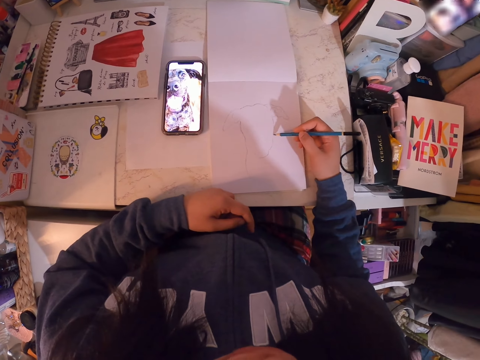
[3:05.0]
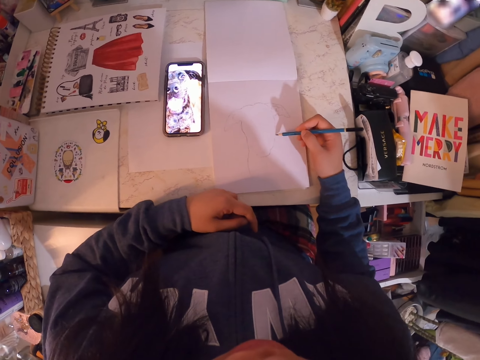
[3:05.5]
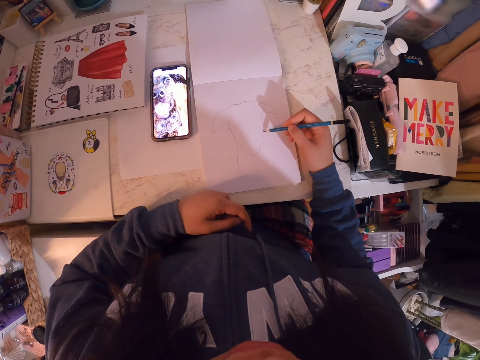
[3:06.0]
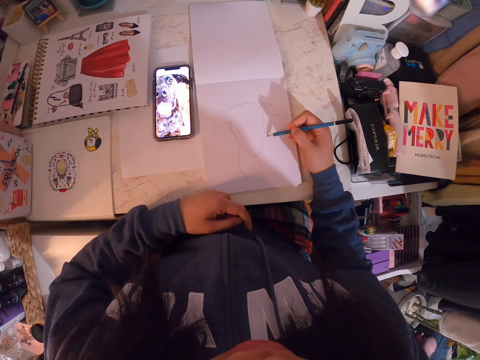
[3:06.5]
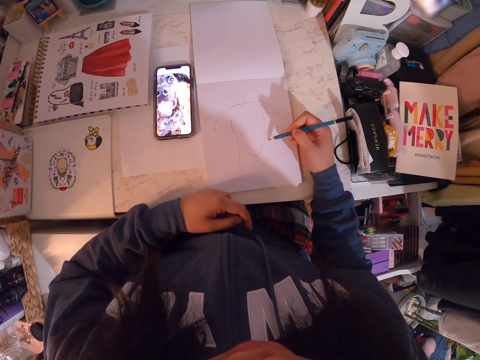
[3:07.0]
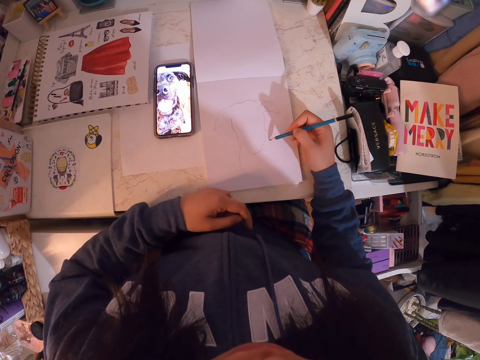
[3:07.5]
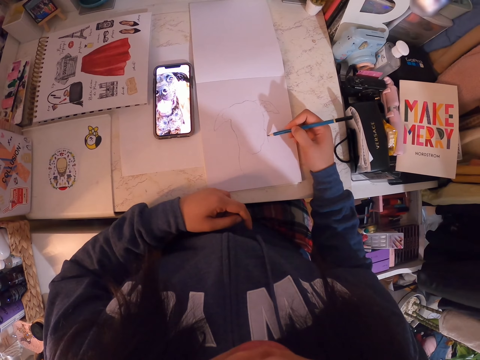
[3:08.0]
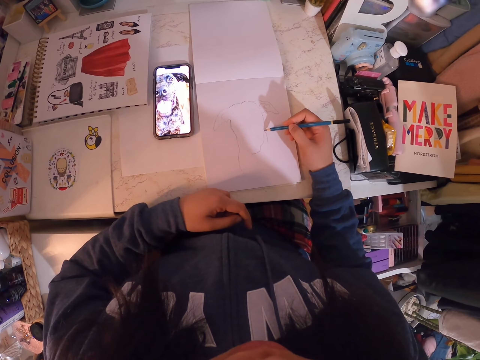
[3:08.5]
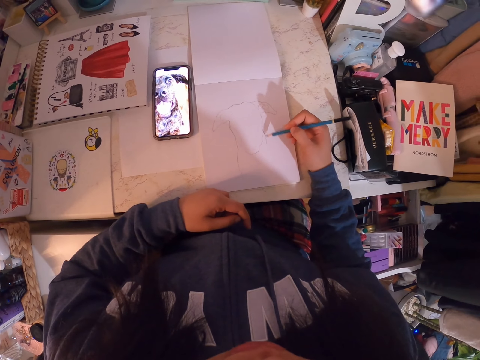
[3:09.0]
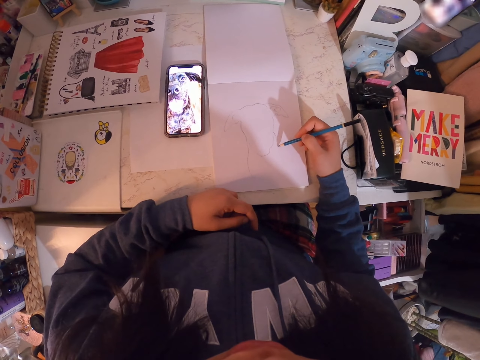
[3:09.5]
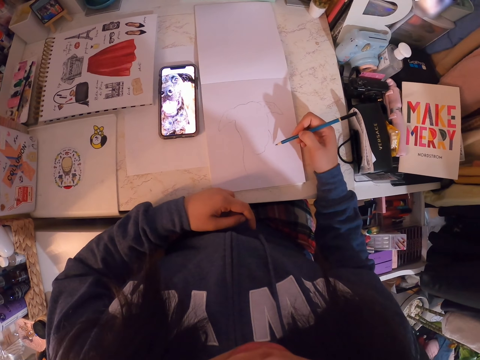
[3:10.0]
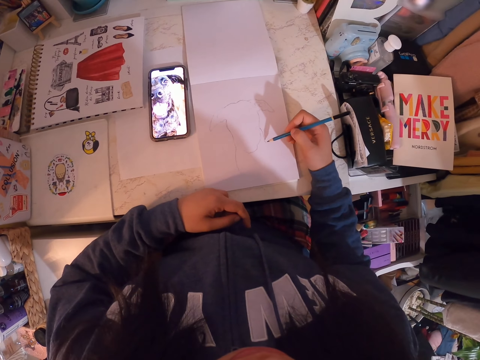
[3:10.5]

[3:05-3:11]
The camera wearer draws in the art book with the art pencil.

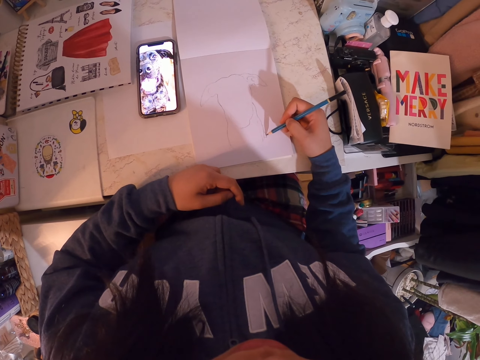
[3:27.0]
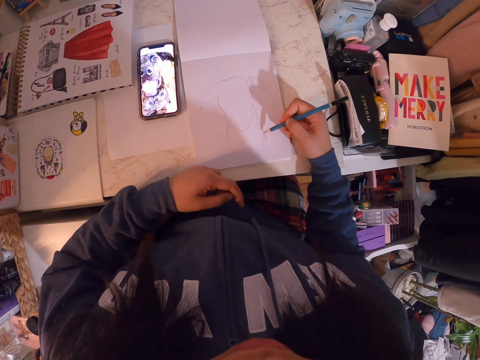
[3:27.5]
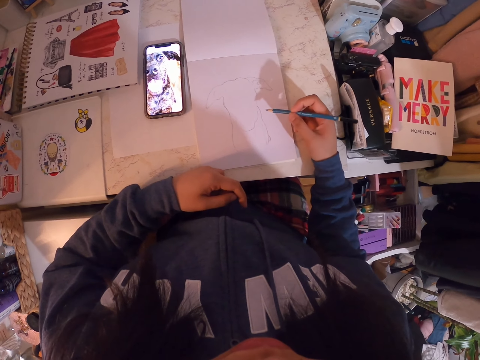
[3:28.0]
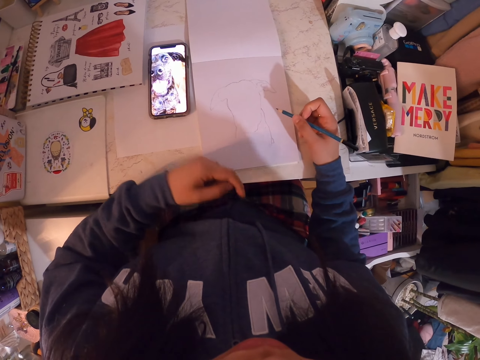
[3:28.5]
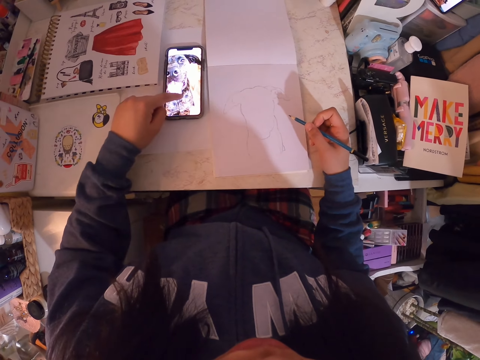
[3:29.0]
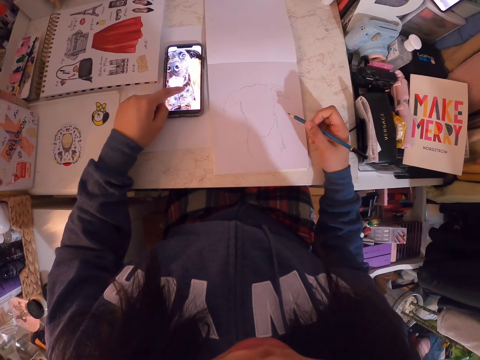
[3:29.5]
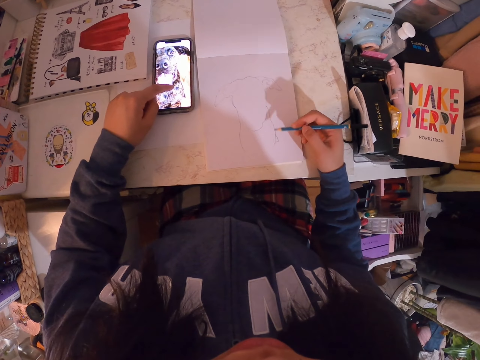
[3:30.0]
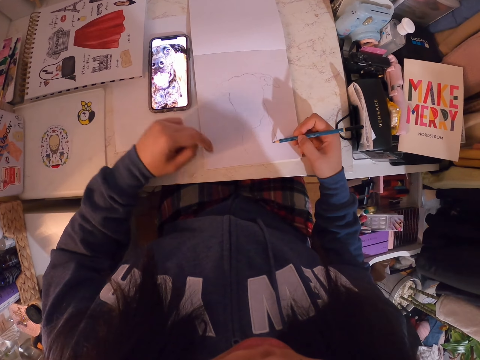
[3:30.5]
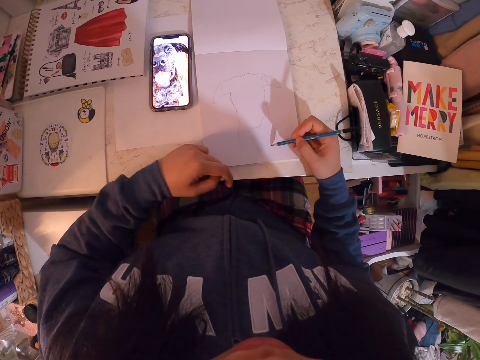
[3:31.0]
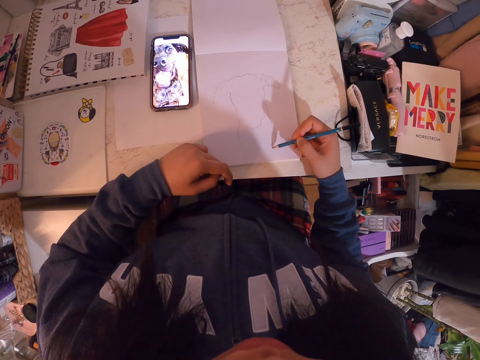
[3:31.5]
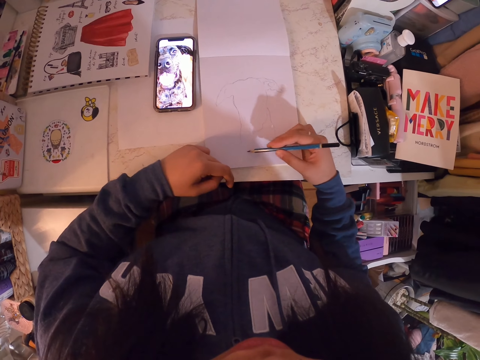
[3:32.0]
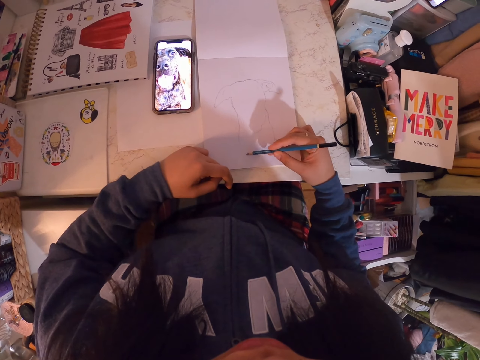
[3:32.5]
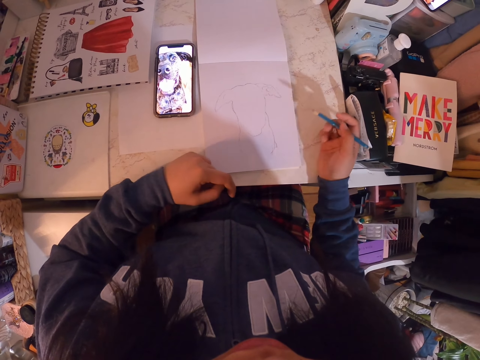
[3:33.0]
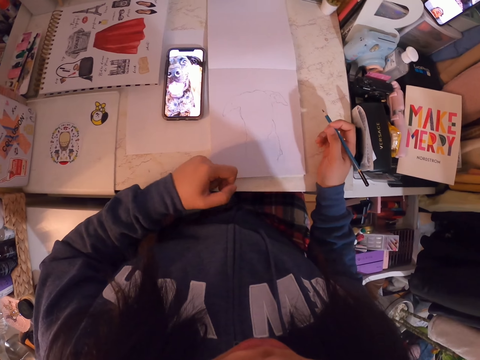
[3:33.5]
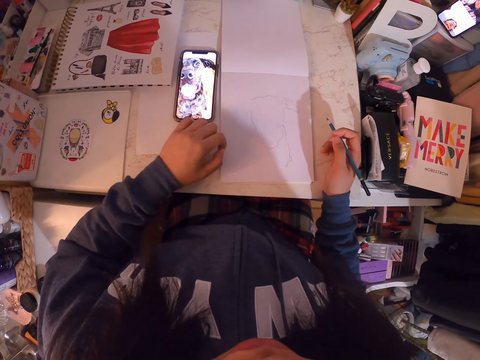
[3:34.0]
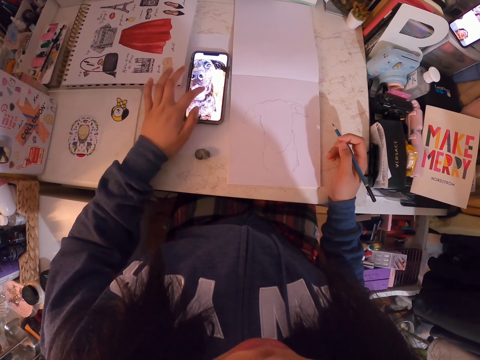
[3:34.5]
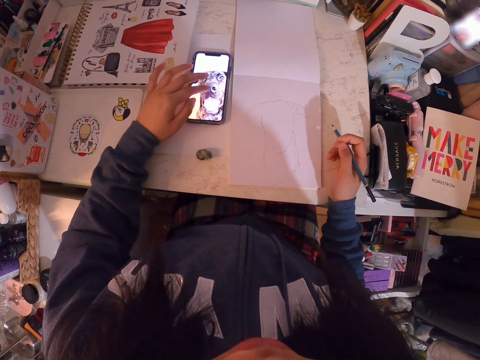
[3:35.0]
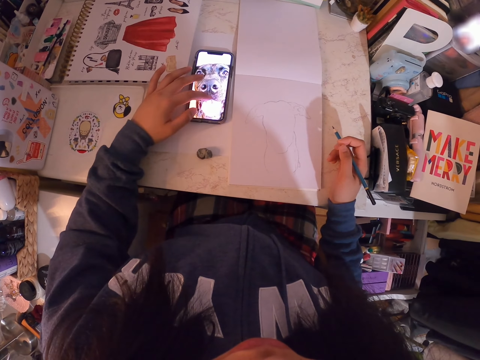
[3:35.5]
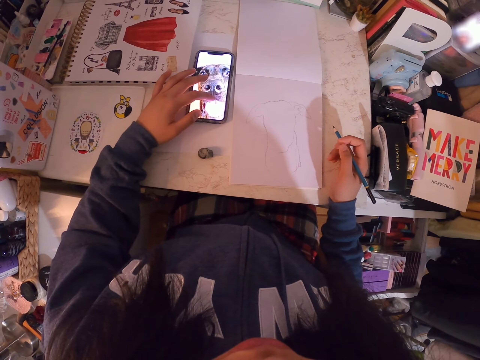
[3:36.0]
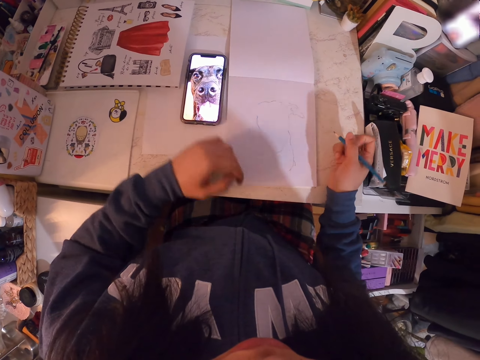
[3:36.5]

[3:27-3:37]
The camera wearer holds the pencil. They scroll the phone. They draw in the art book with the art pencil. They hold the pencil. They scroll the phone.

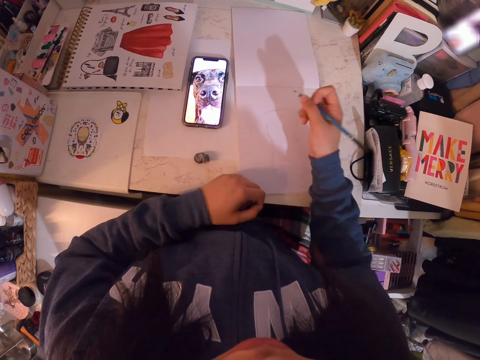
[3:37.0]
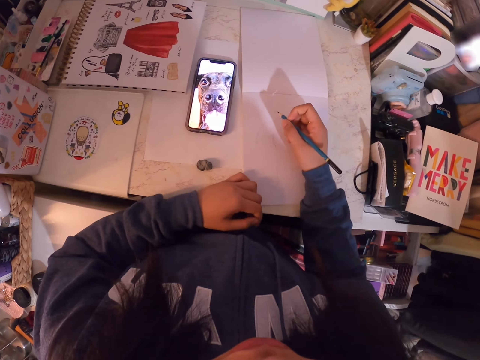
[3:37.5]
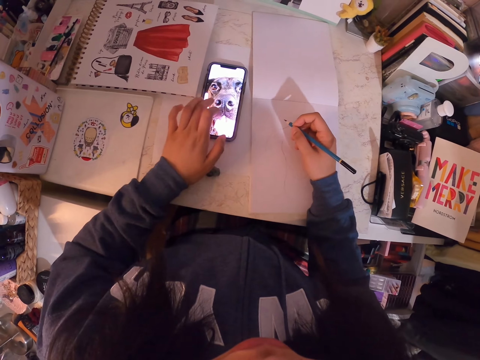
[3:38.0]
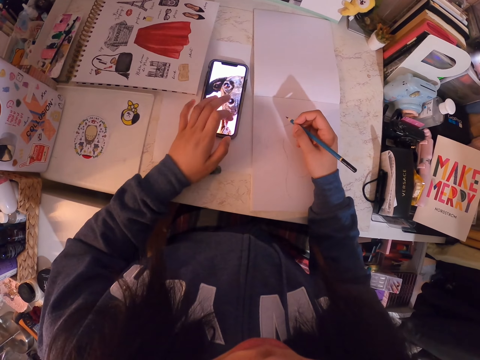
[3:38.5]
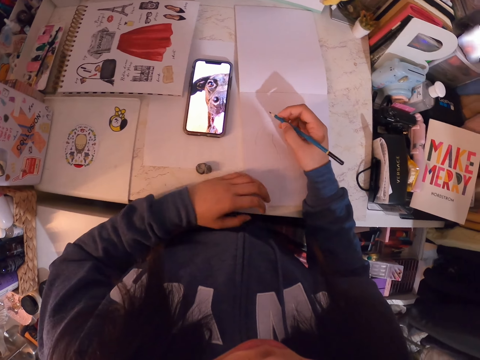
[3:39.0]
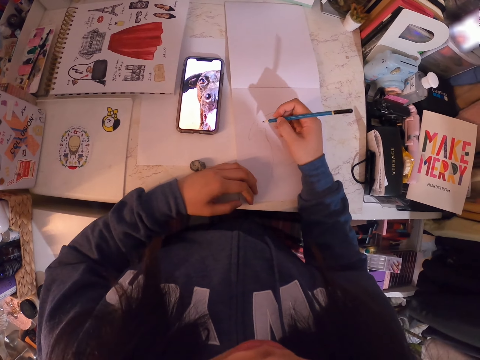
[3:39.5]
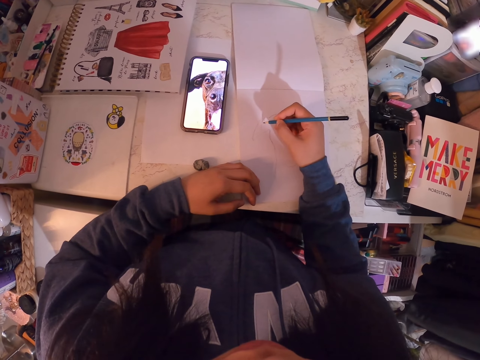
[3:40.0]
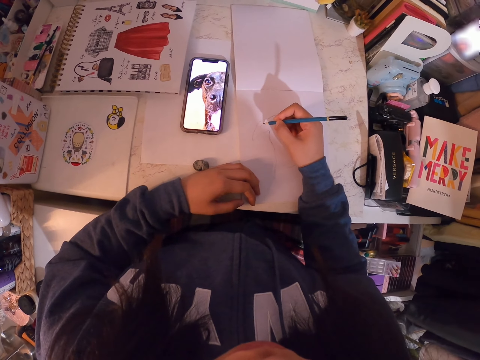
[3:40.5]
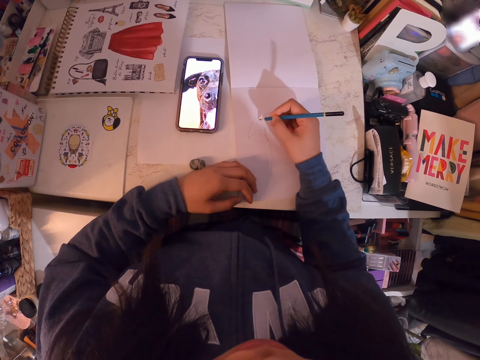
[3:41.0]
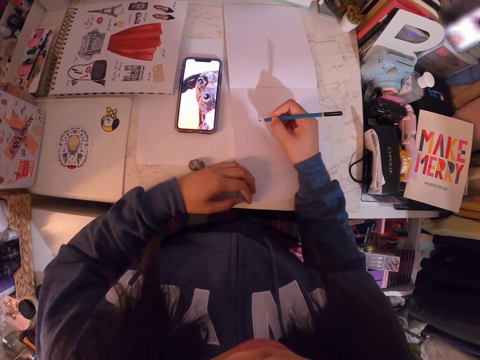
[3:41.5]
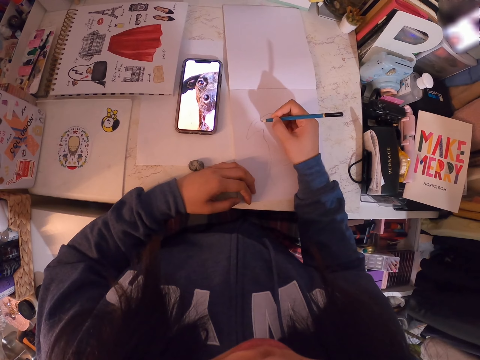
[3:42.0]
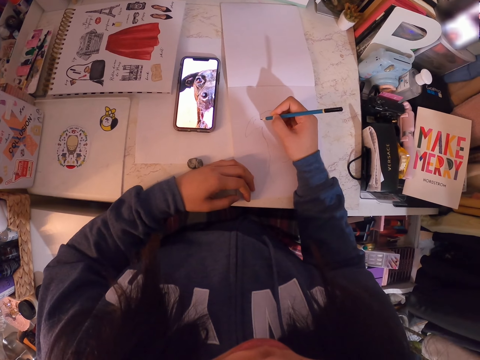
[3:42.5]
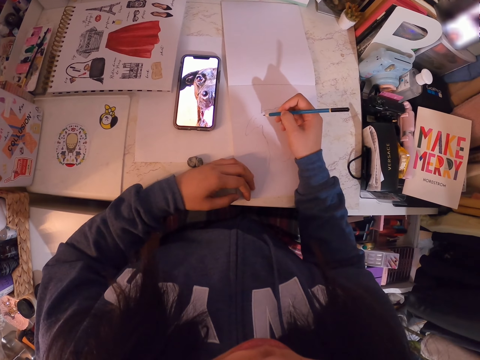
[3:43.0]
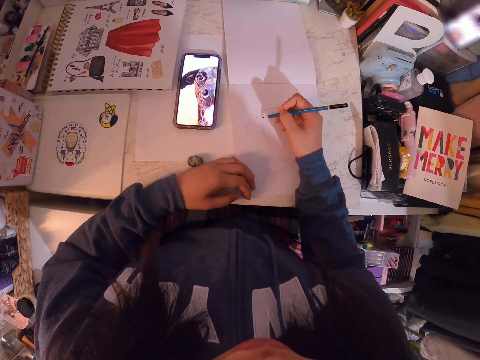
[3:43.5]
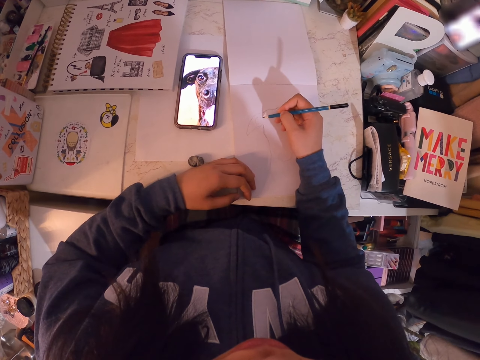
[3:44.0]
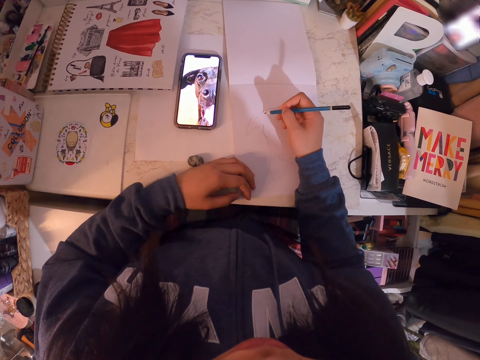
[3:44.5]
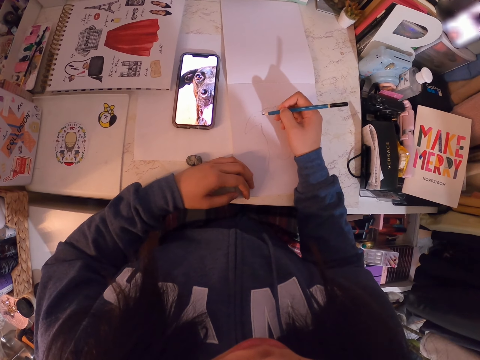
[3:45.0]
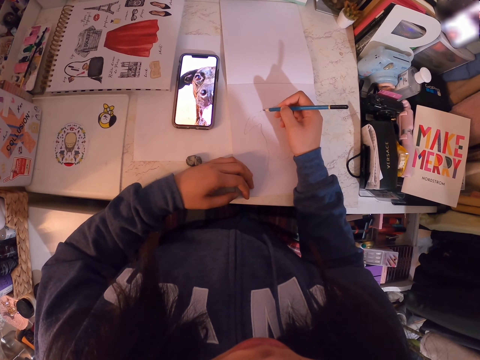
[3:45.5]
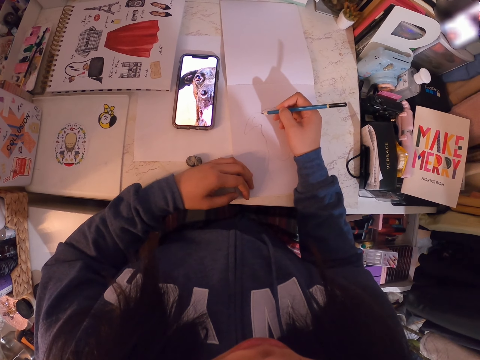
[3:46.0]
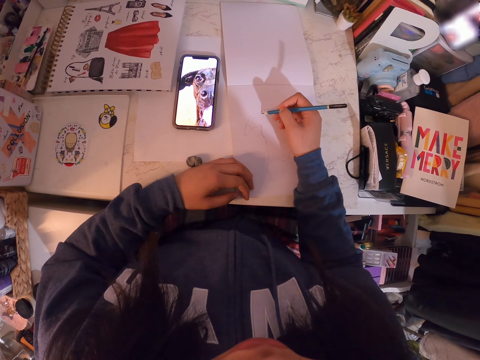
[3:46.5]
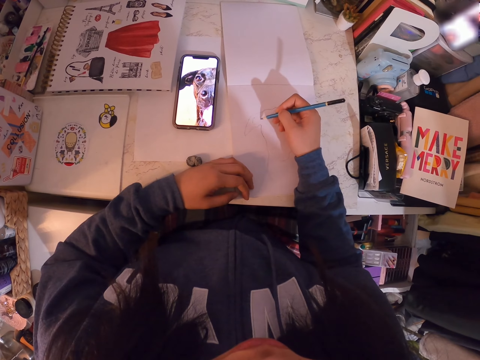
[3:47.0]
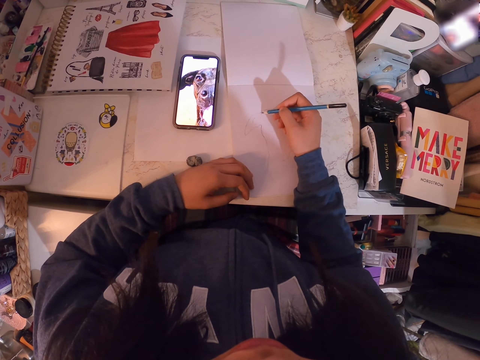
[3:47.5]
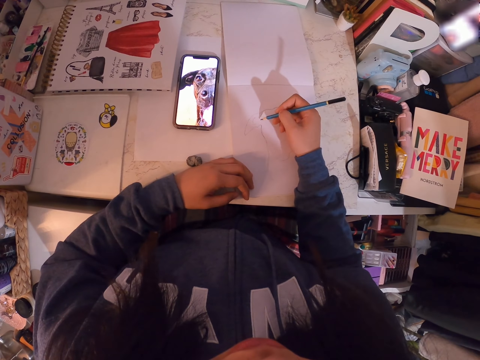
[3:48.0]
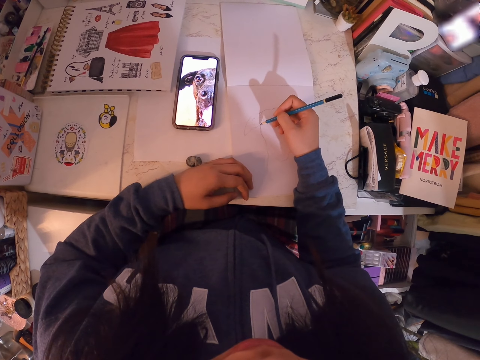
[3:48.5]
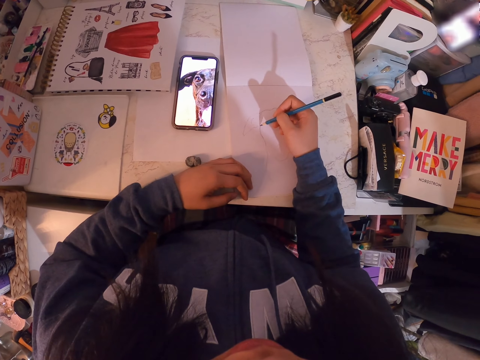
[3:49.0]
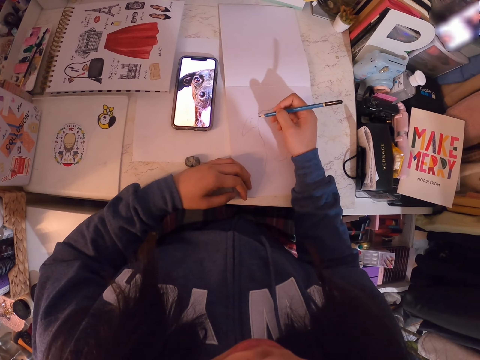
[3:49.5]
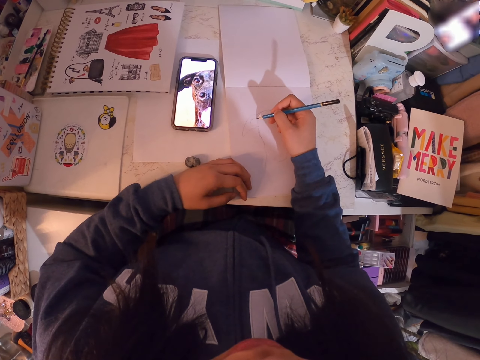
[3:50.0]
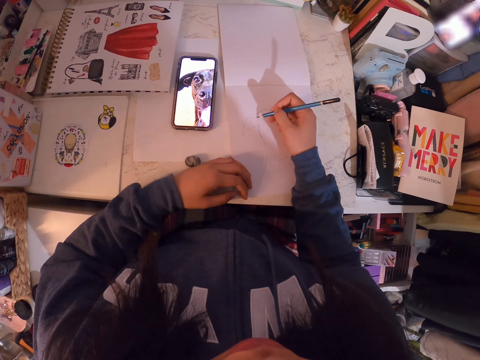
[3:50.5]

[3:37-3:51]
The camera wearer moves the book. They scroll the phone. They put the hand on the table. They draw in the art book with the art pencil.
